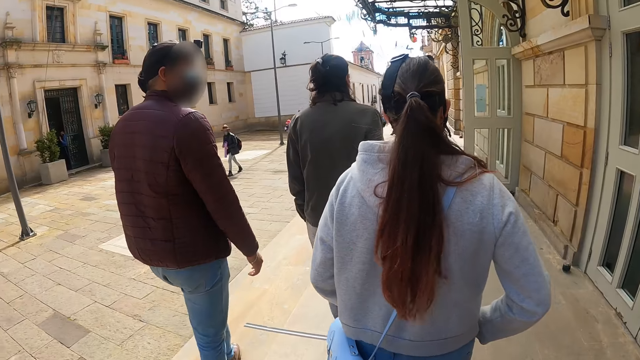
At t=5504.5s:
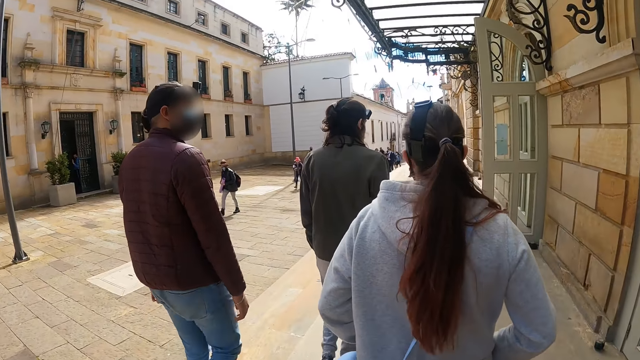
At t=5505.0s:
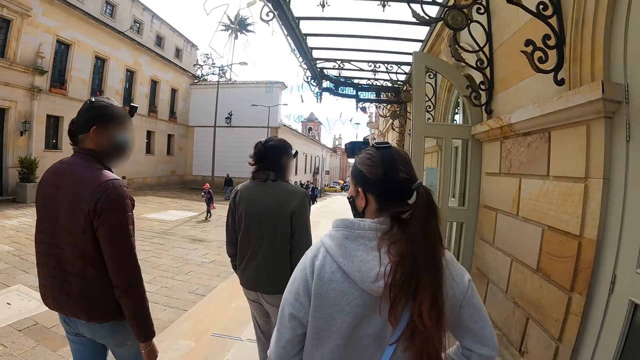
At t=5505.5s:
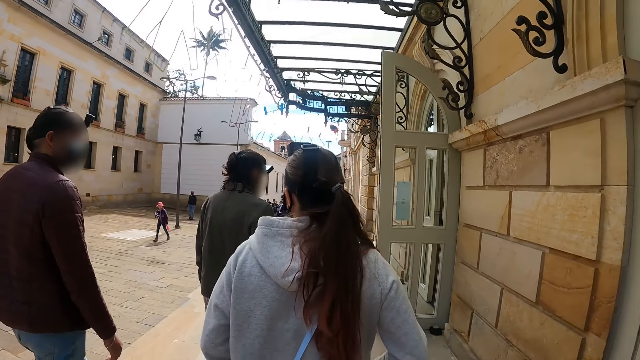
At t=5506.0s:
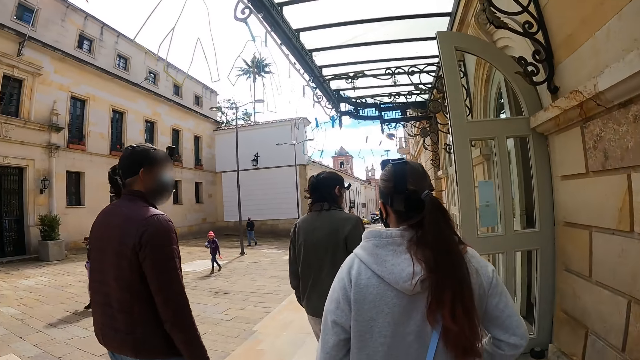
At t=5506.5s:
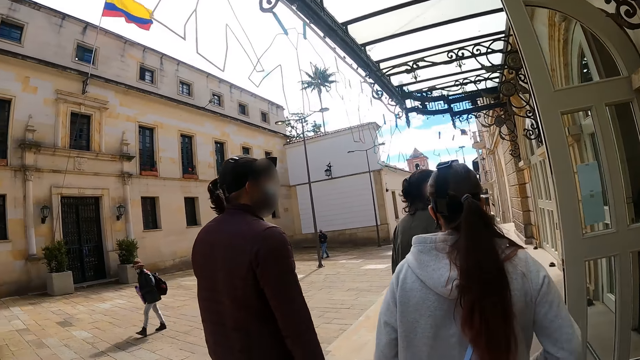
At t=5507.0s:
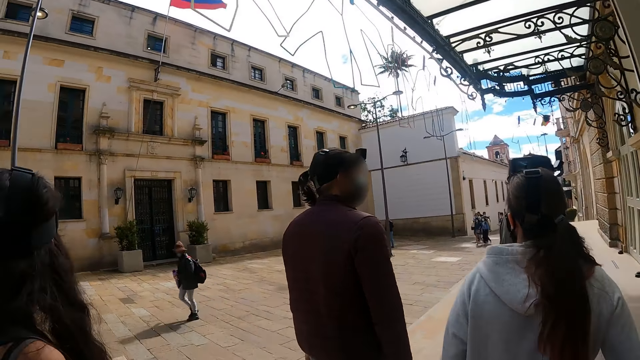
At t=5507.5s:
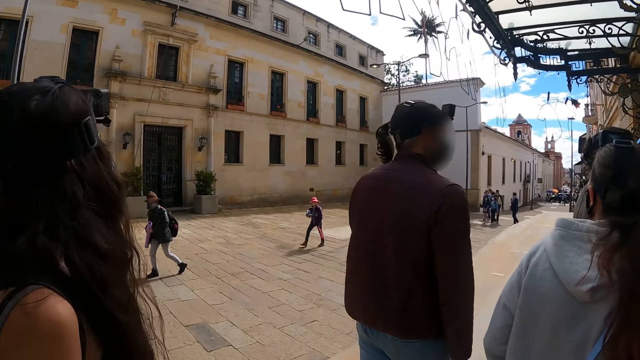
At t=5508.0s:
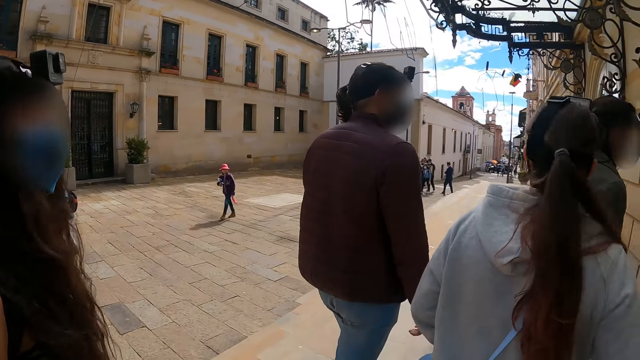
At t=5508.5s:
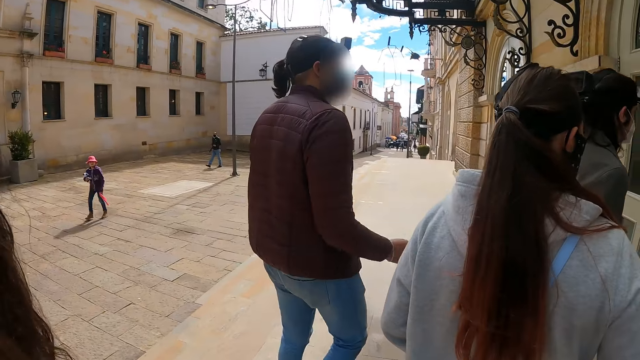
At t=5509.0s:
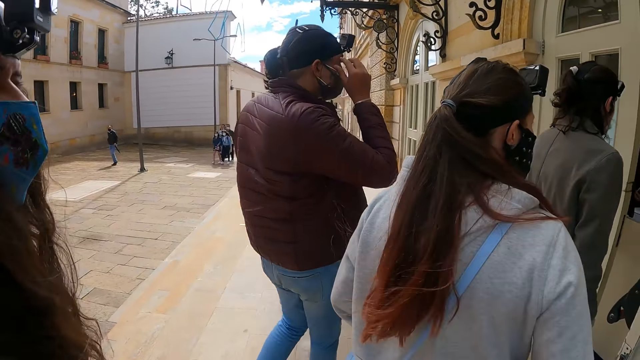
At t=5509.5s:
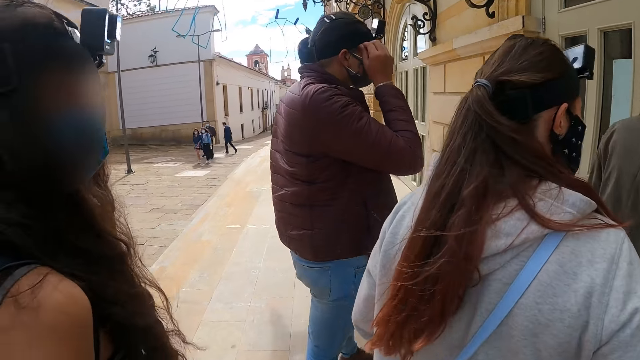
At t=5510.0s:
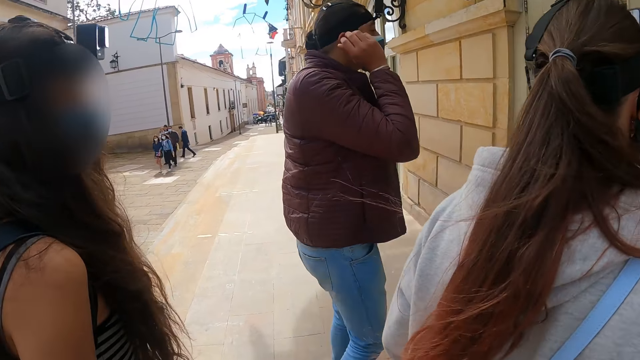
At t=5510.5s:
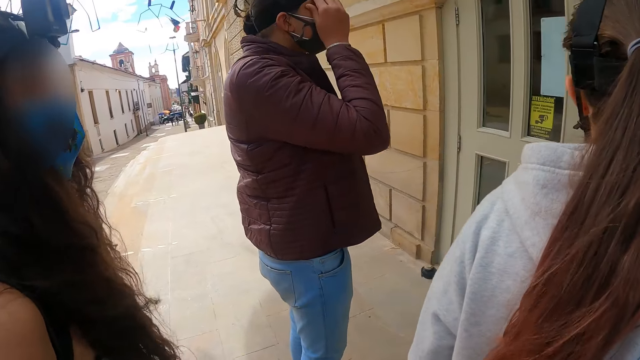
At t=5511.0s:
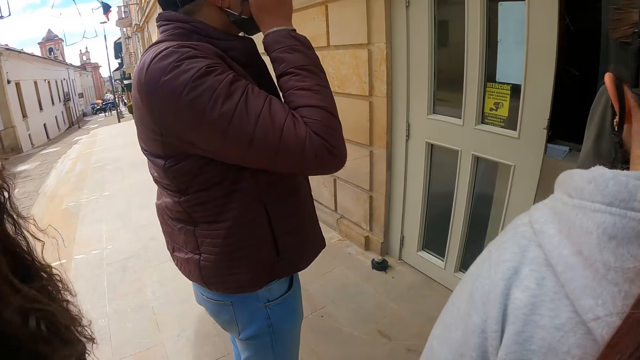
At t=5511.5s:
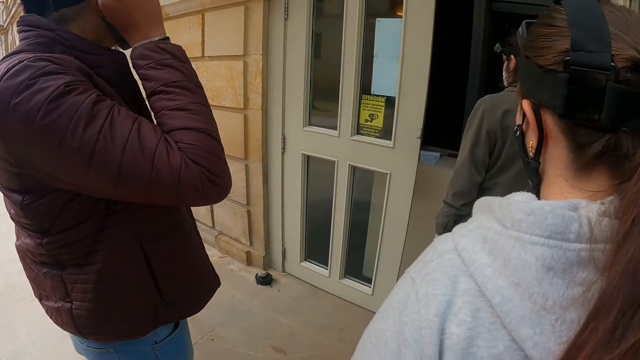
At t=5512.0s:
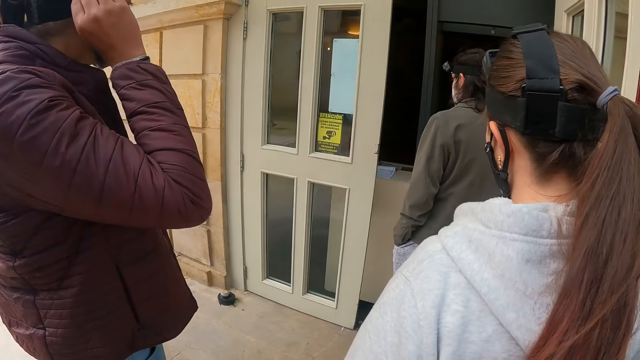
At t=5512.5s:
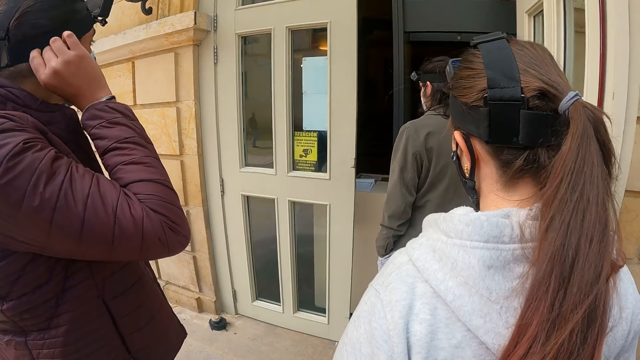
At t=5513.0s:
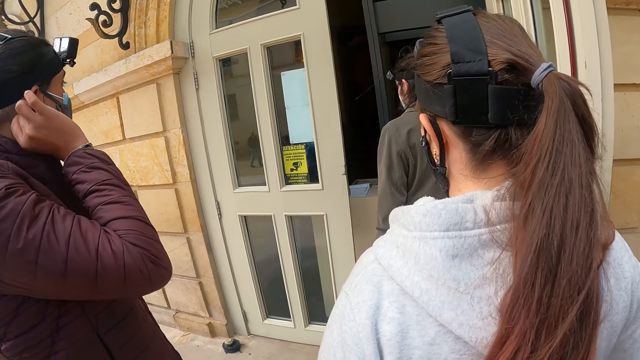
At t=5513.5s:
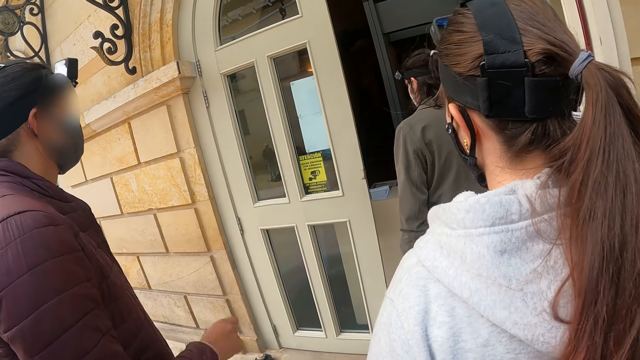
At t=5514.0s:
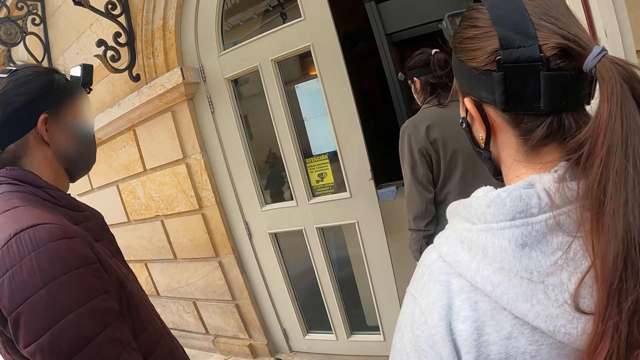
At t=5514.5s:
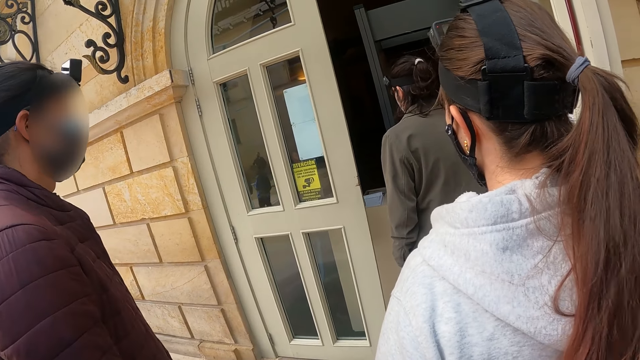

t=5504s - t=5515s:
The camera wearer walks around the road.

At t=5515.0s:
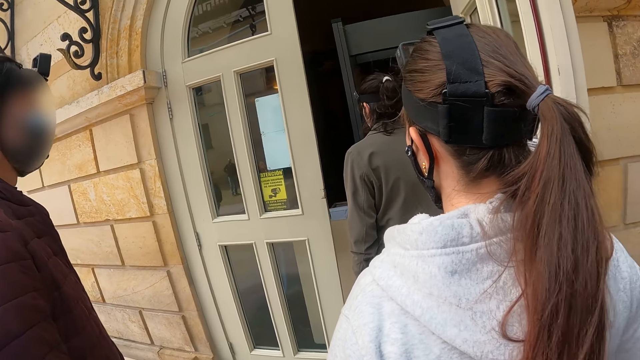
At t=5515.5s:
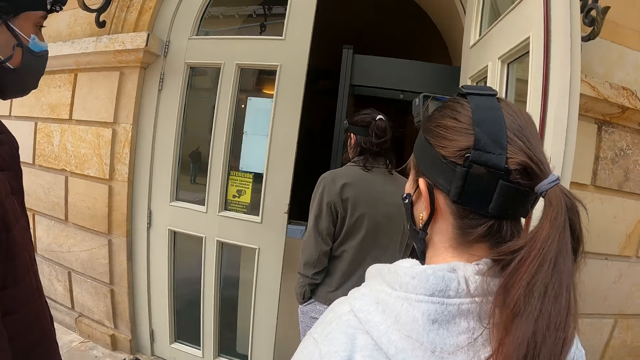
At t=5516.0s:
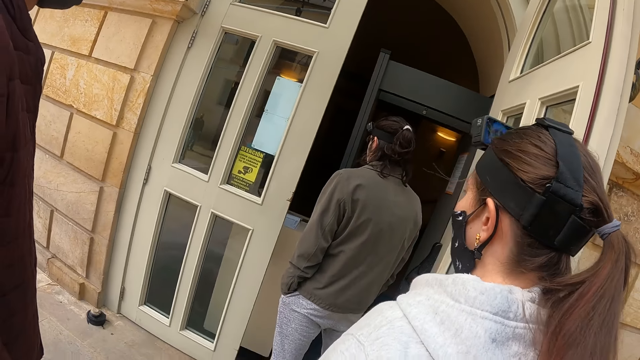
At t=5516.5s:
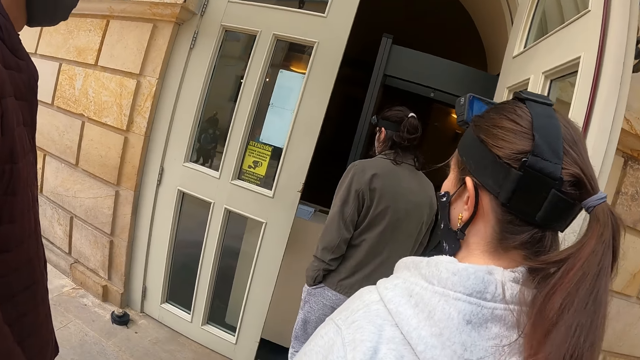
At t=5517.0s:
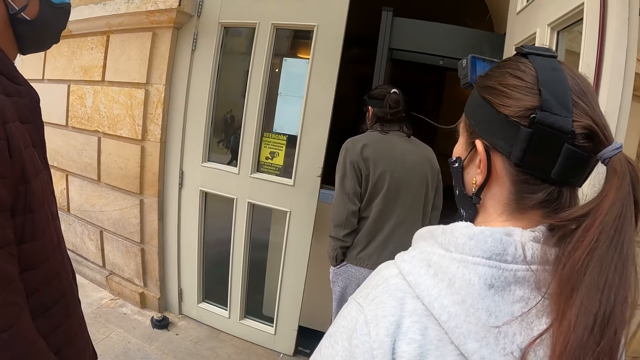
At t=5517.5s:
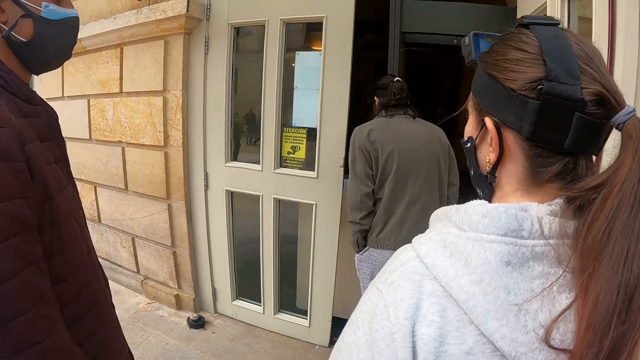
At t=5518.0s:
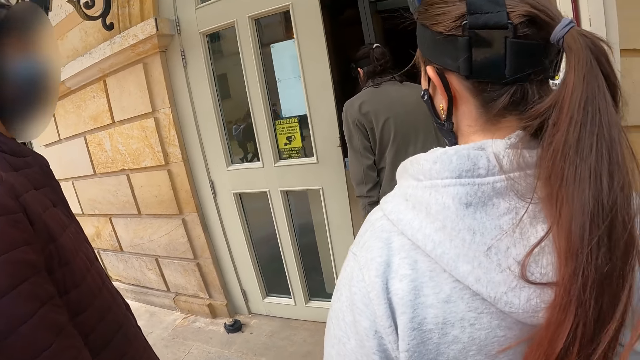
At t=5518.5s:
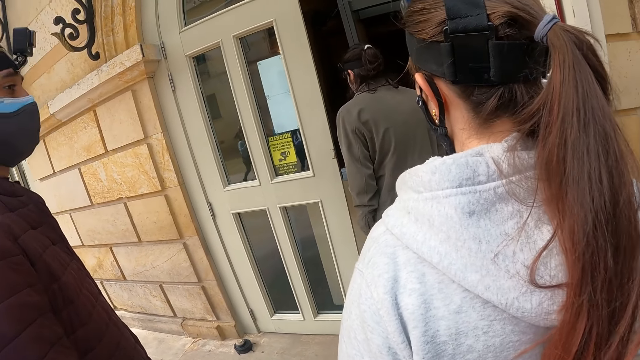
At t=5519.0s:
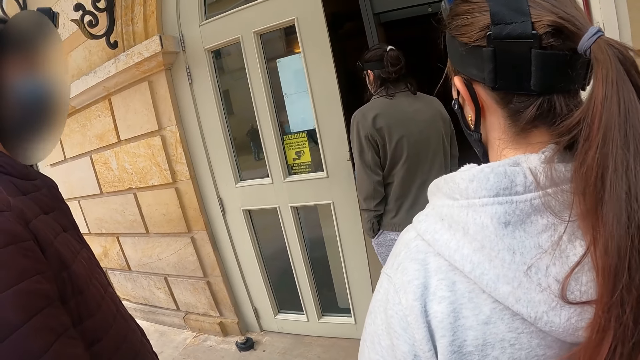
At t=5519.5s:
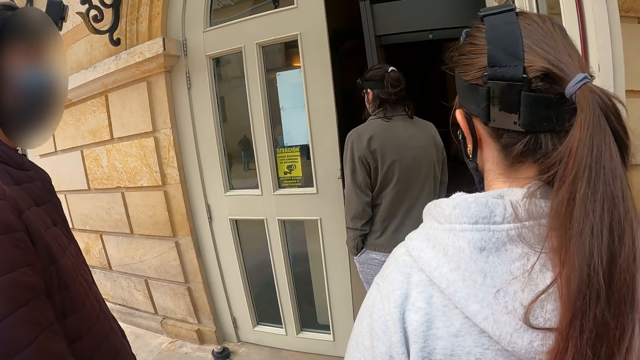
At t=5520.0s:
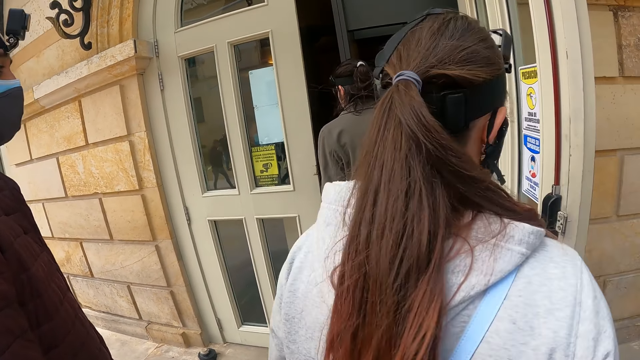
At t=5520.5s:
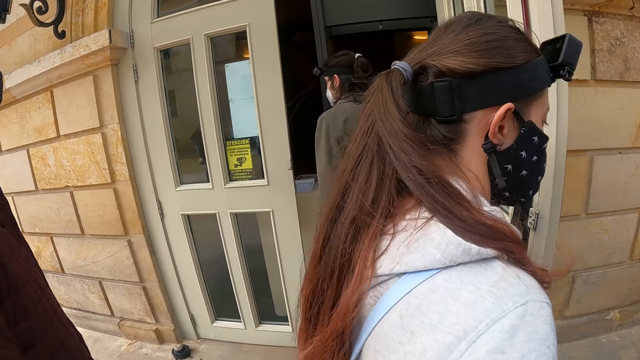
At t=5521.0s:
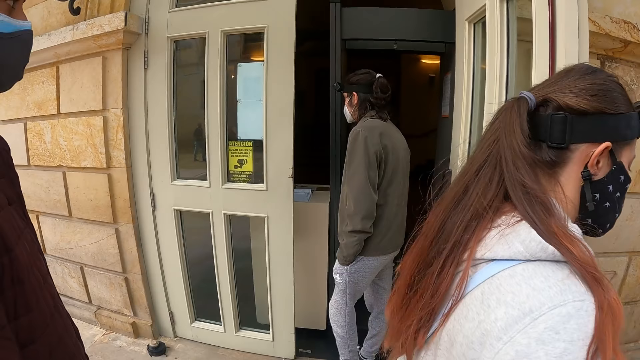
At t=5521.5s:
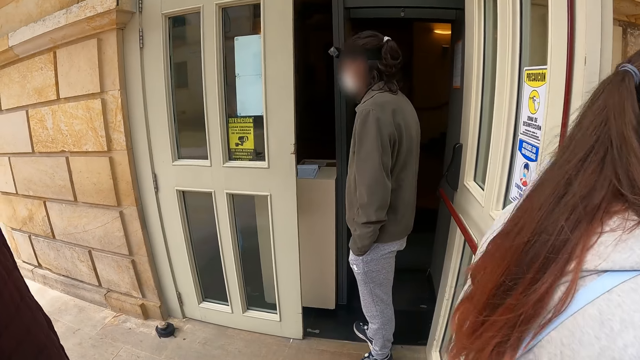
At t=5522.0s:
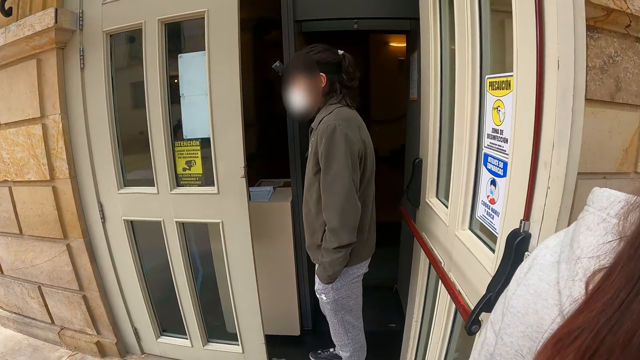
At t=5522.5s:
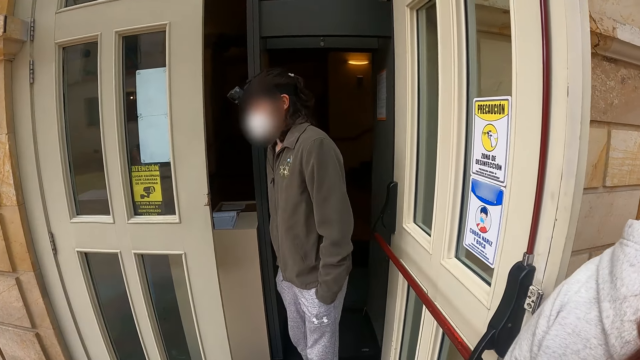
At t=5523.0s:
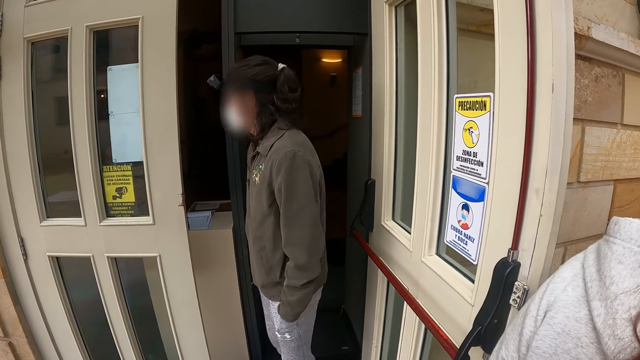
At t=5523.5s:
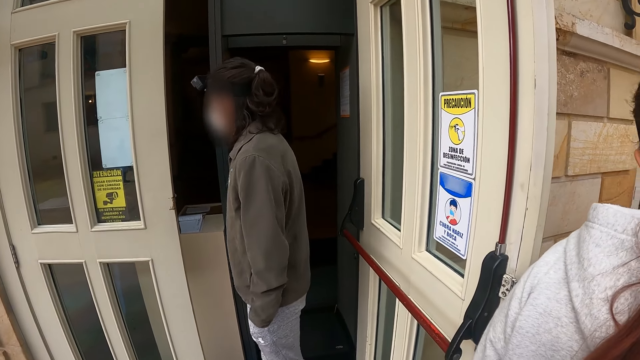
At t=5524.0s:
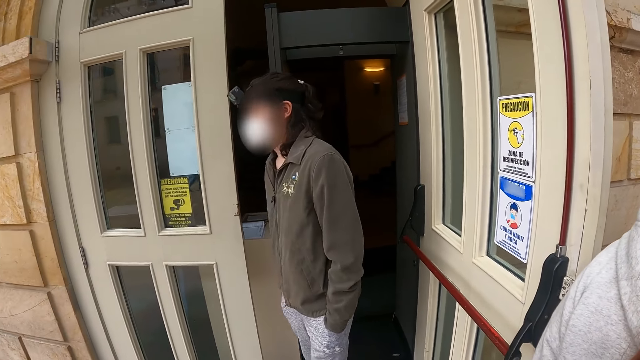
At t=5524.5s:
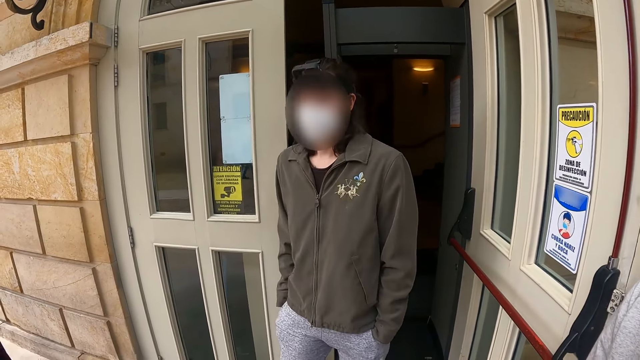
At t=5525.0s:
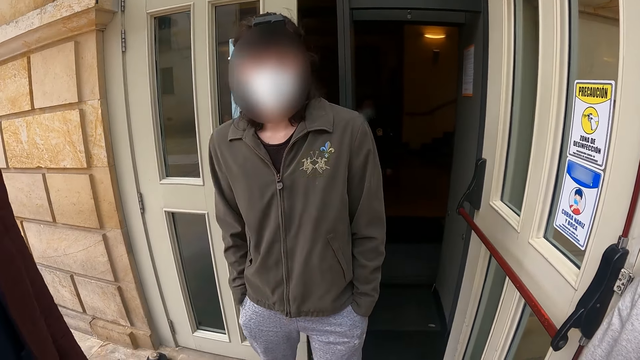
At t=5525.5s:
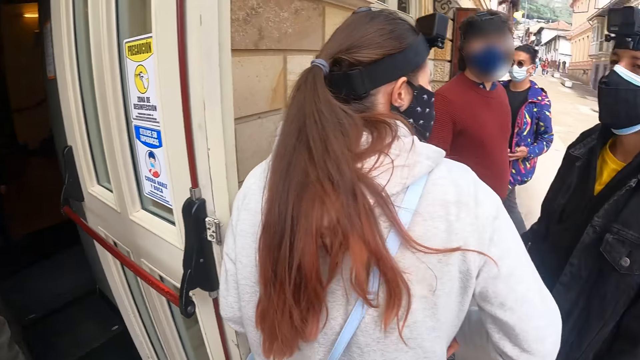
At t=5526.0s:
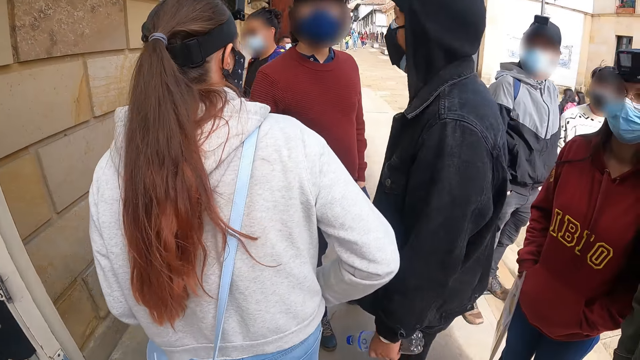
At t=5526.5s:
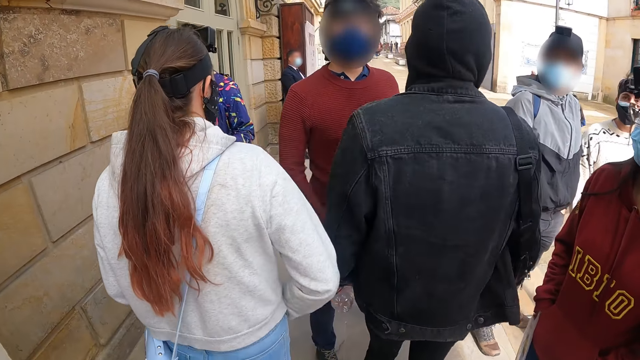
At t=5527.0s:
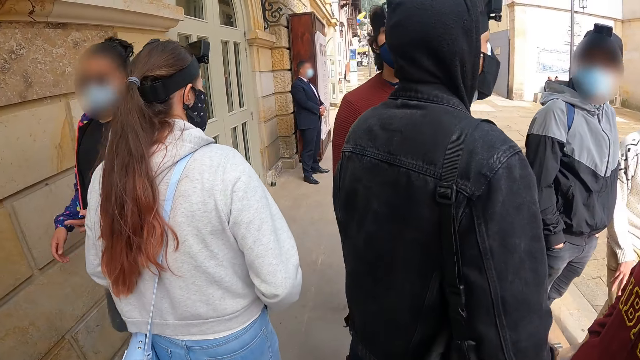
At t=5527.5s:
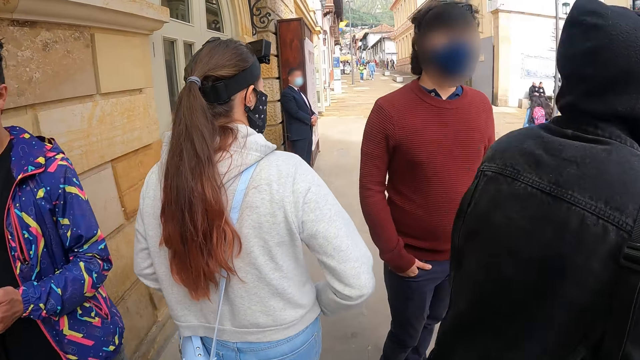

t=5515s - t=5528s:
The camera wearer looks around. They look around the street and walk around the road.
